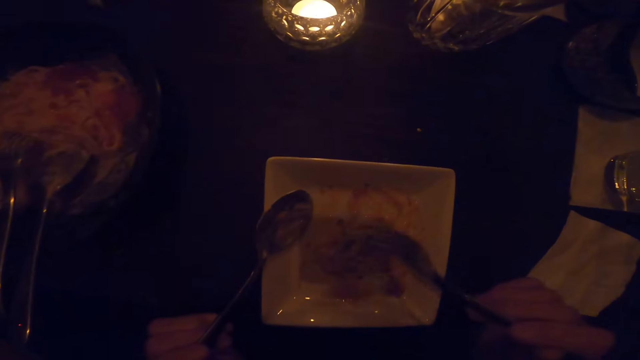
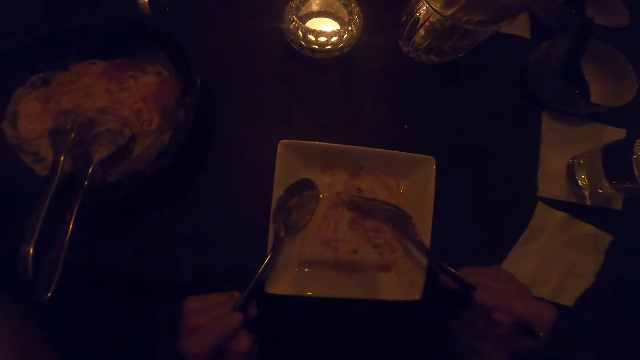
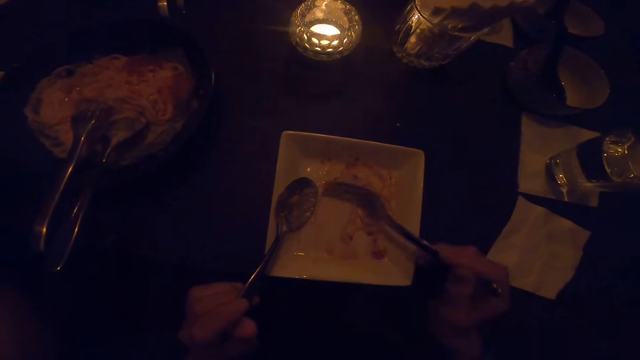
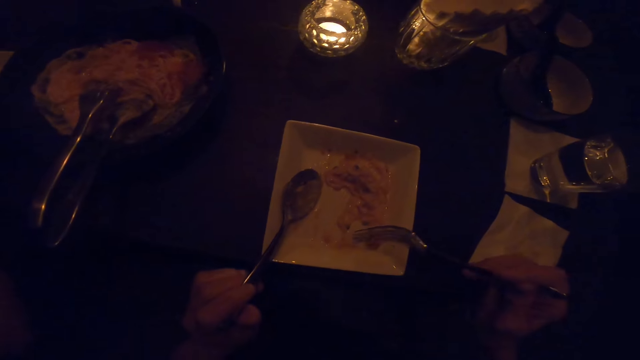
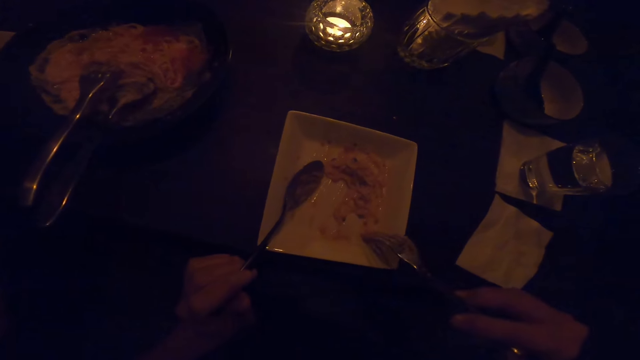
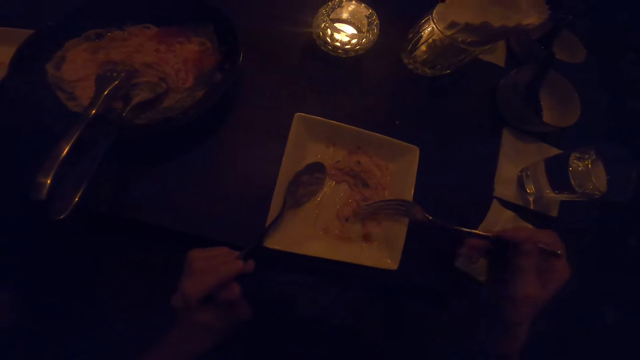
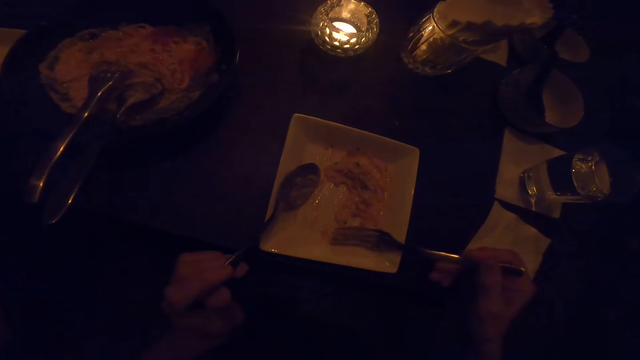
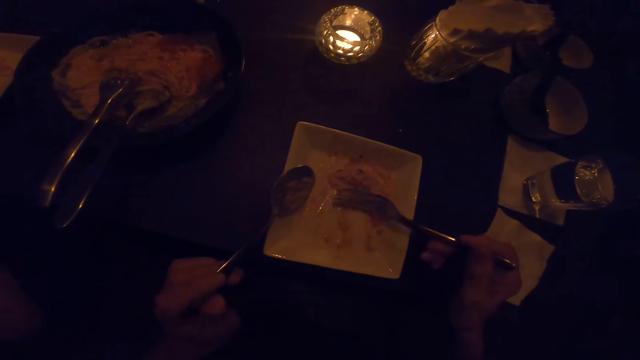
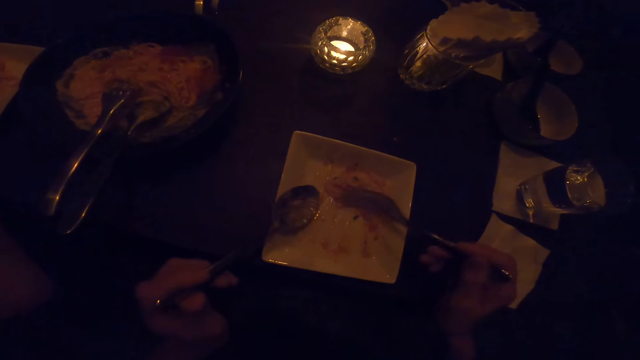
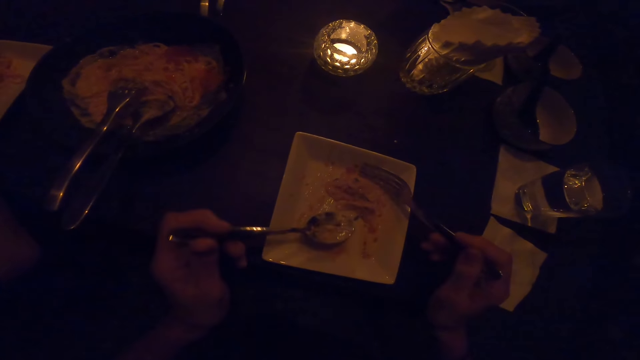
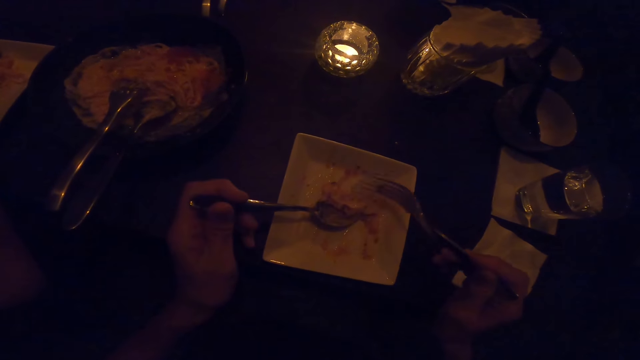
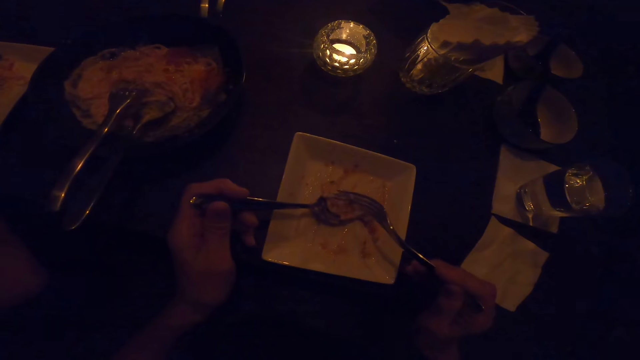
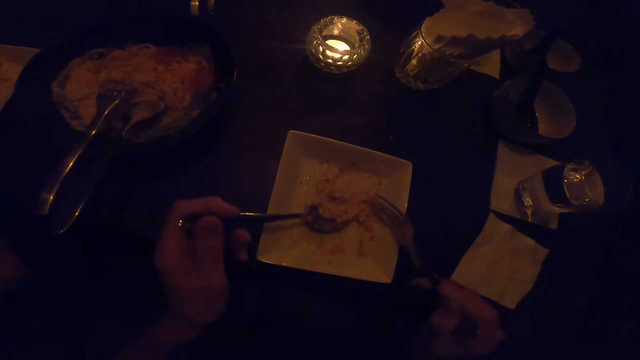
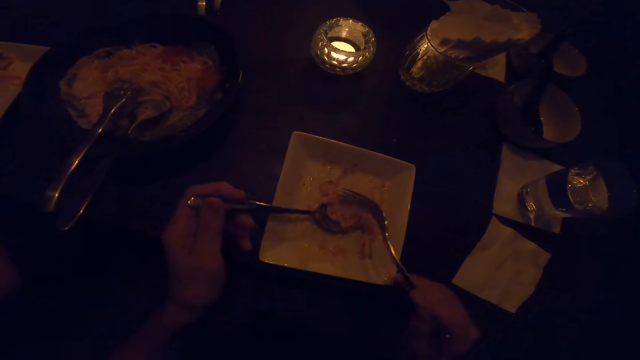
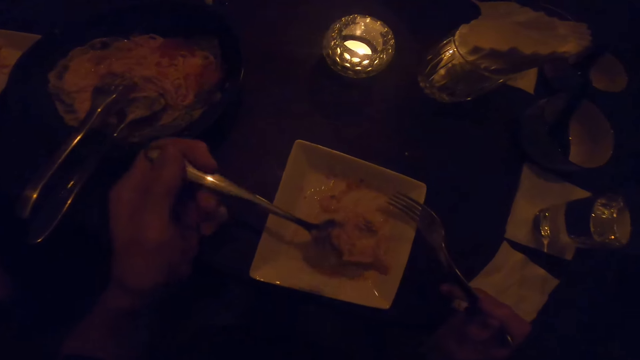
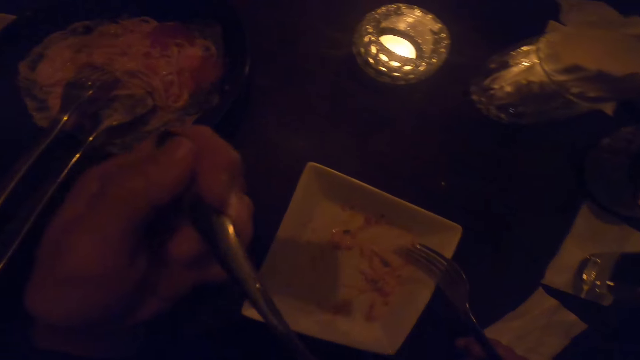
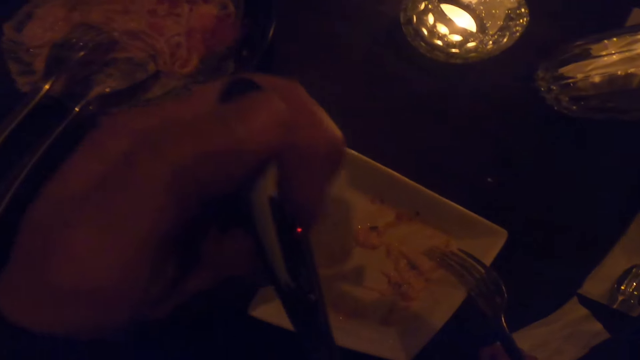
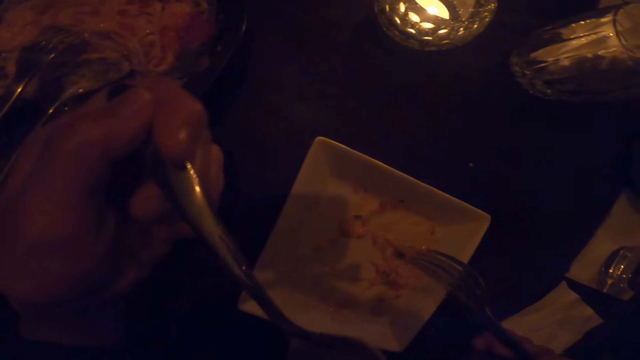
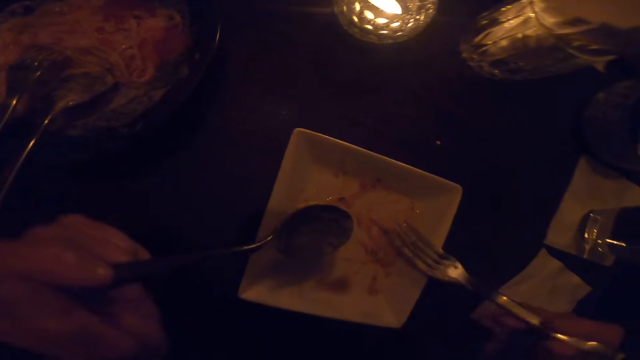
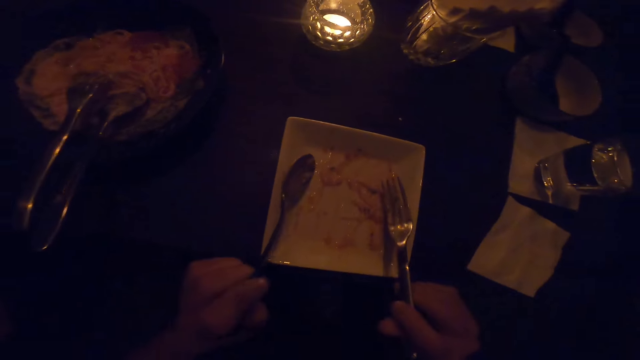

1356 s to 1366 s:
The camera wearer stirs the food on the table with the fork in the right hand. She transfers food with the fork in her right hand from the plate to the spoon in her left hand. She eats from the plate with the spoon in the left hand.

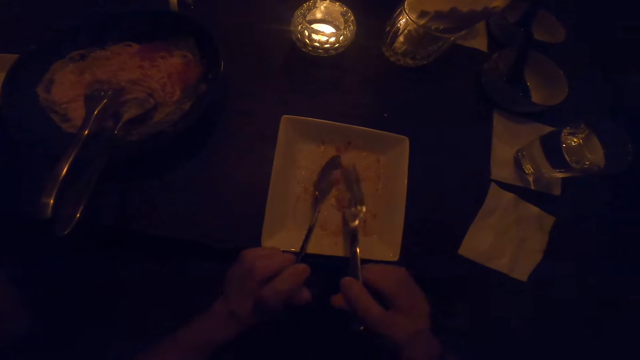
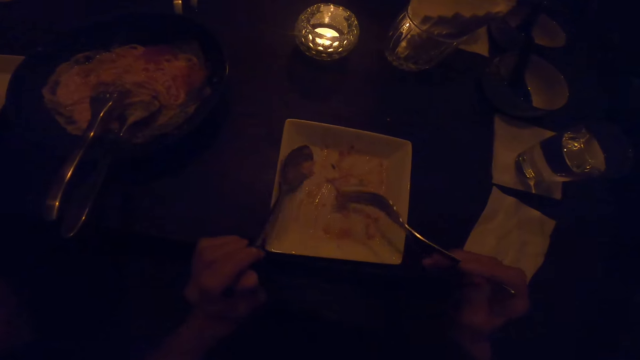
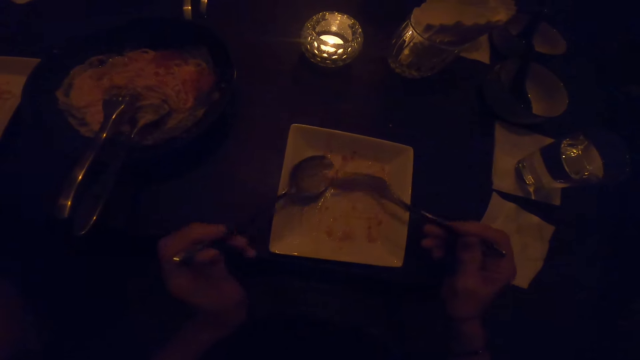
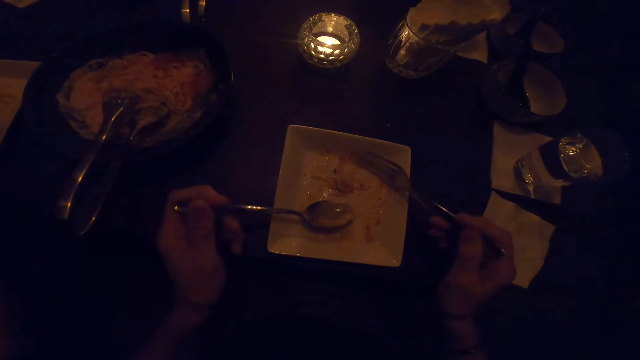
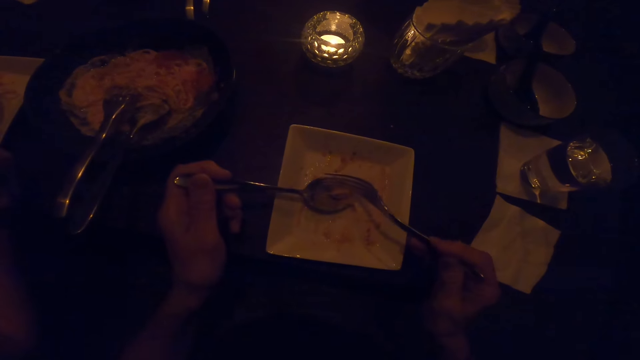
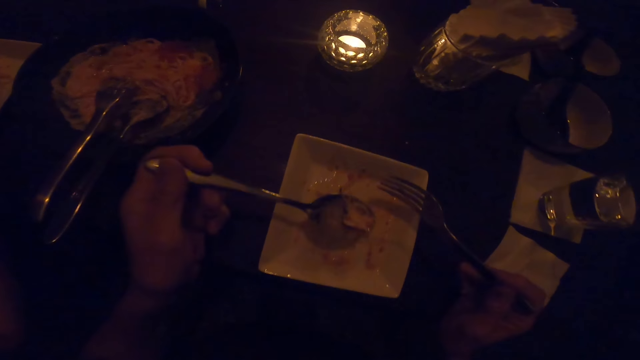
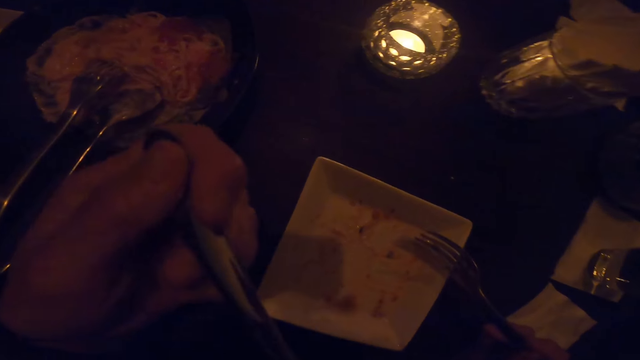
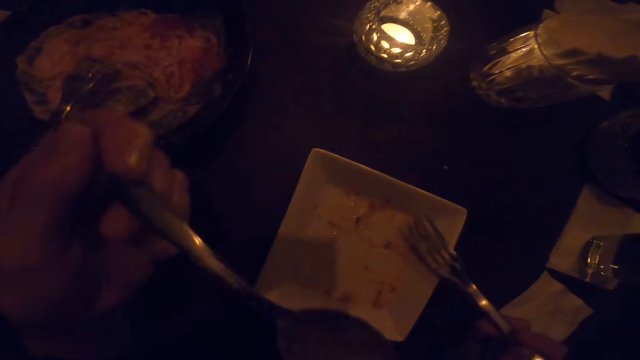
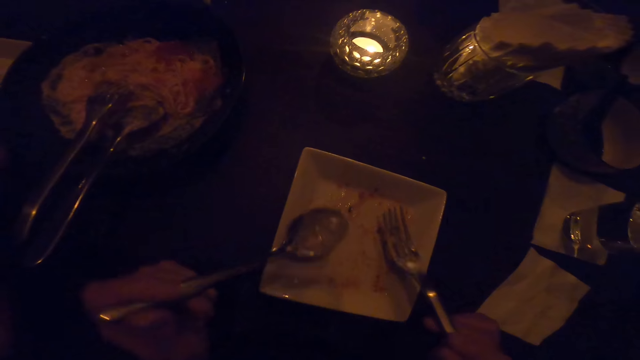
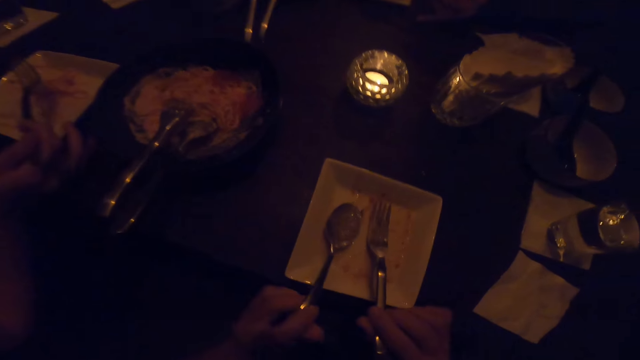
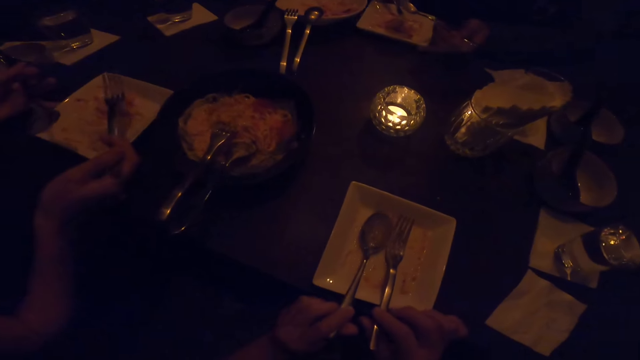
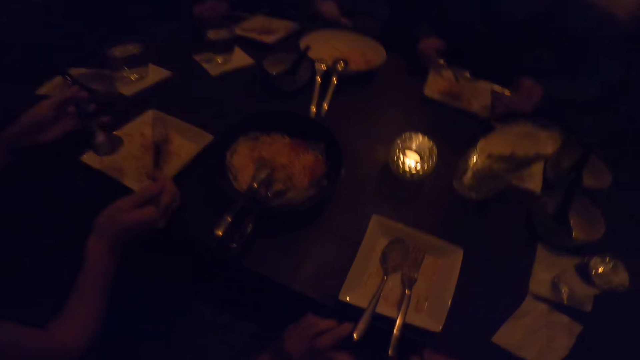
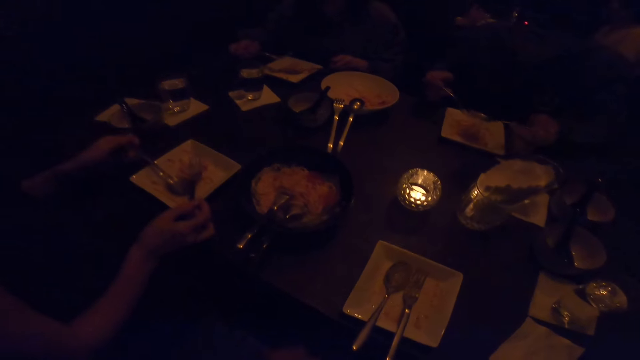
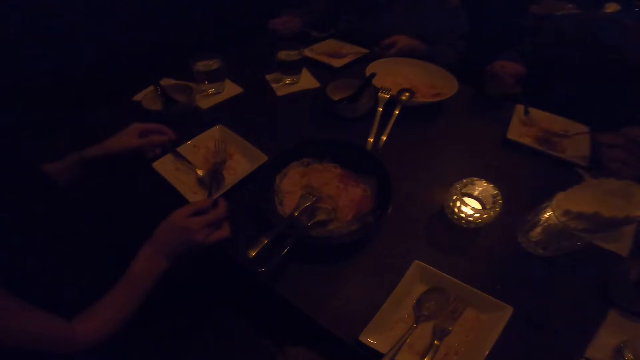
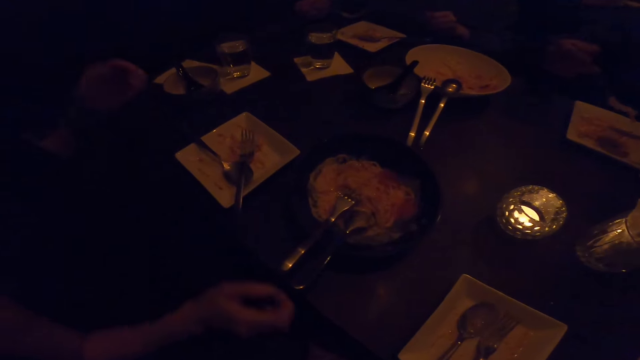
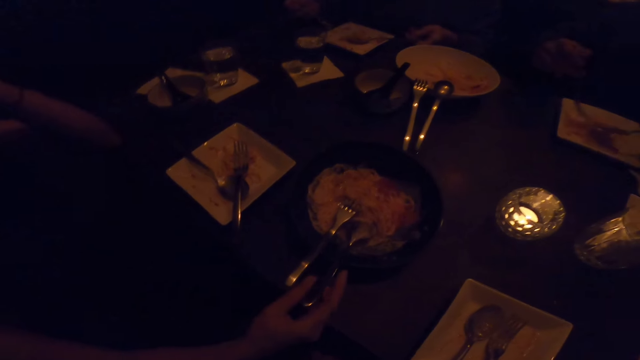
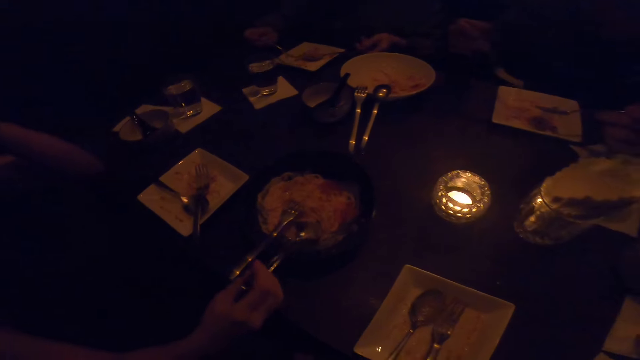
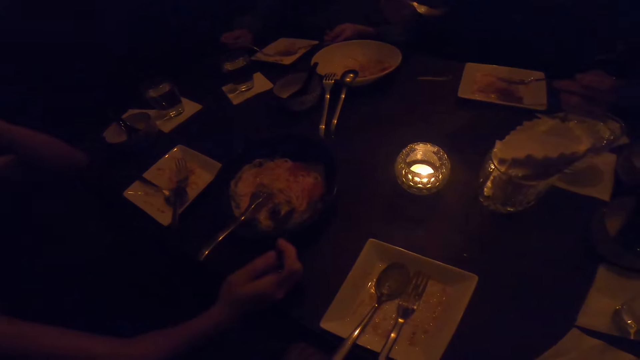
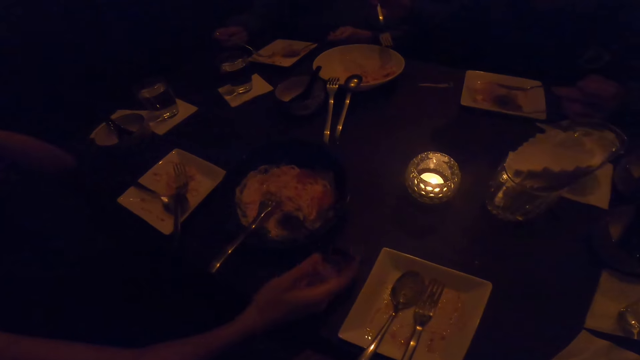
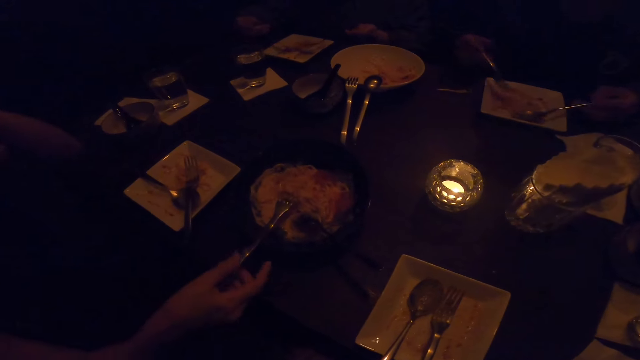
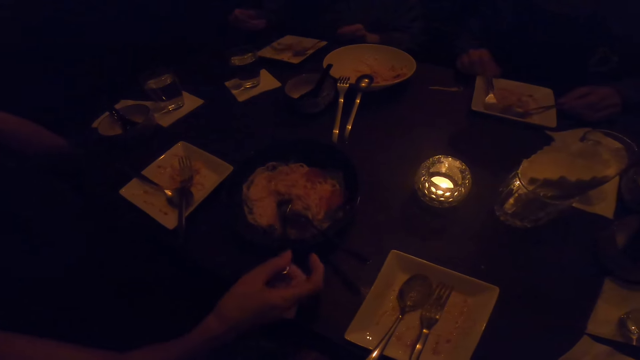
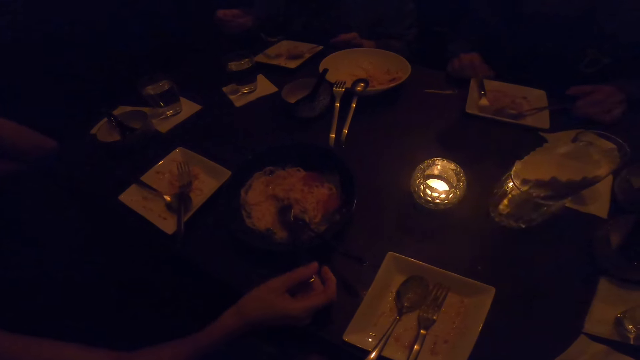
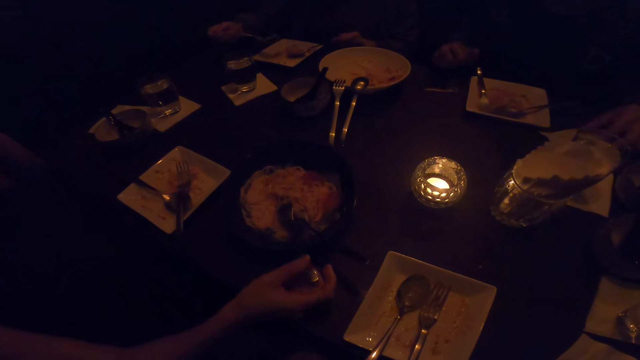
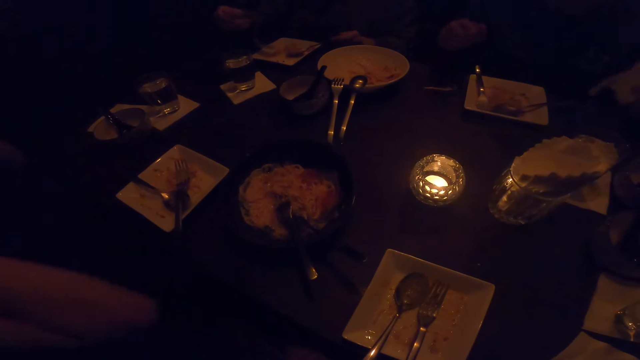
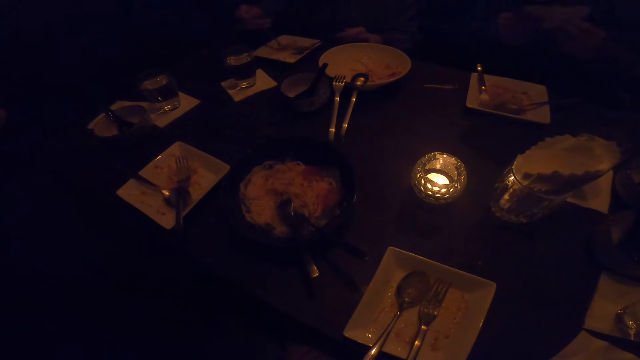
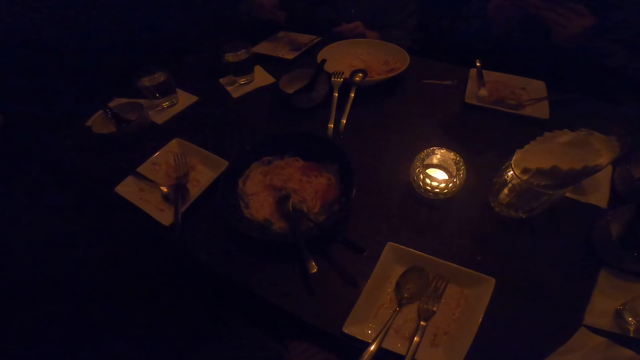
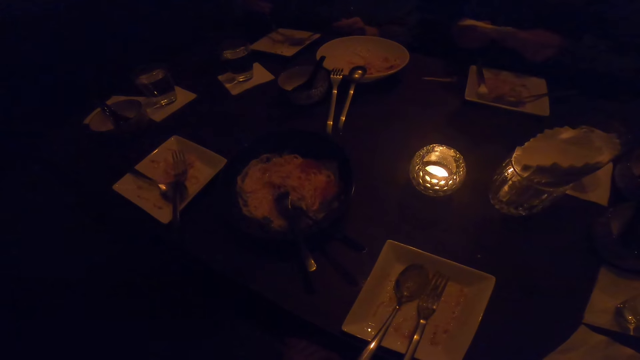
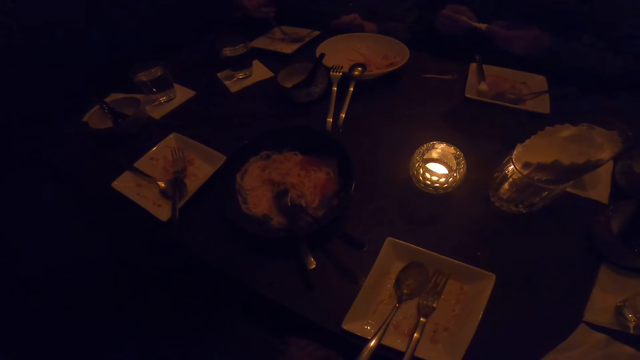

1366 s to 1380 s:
The camera wearer packs the food on the plate on the table with the fork in his right hand to the spoon in his left hand. He eats from the plate on the table with the spoon in his left hand. He puts the fork and spoon in the plate. He stops eating from the plate on the table.
